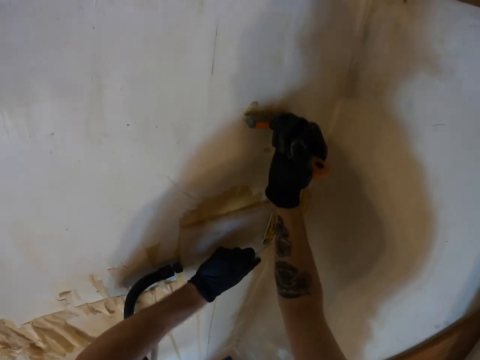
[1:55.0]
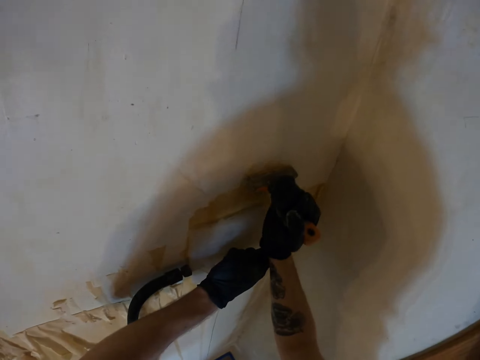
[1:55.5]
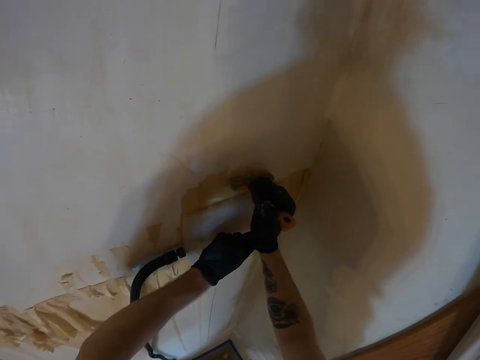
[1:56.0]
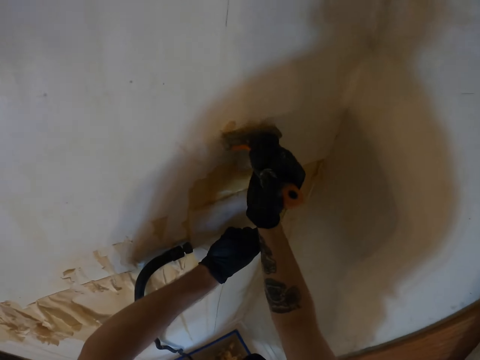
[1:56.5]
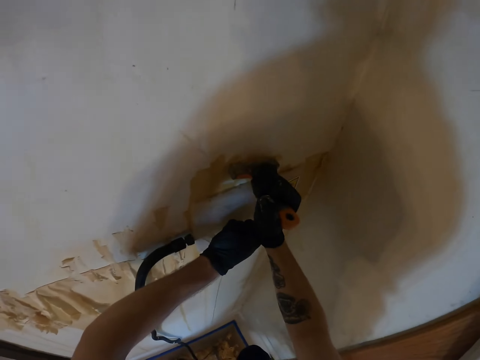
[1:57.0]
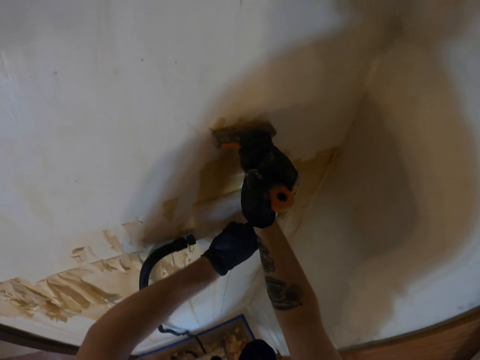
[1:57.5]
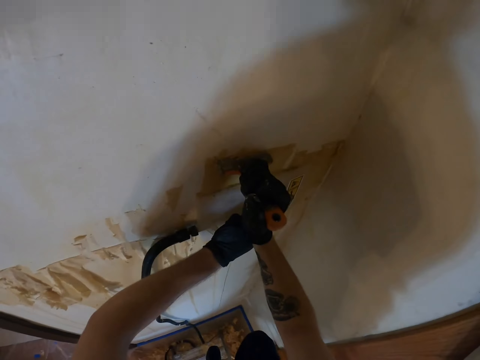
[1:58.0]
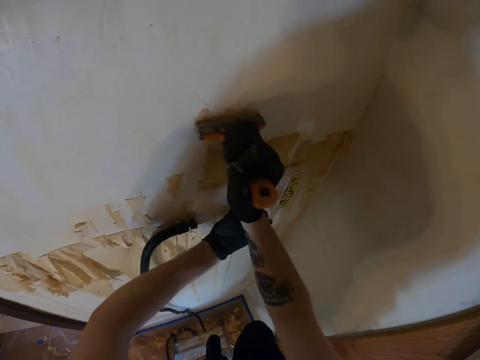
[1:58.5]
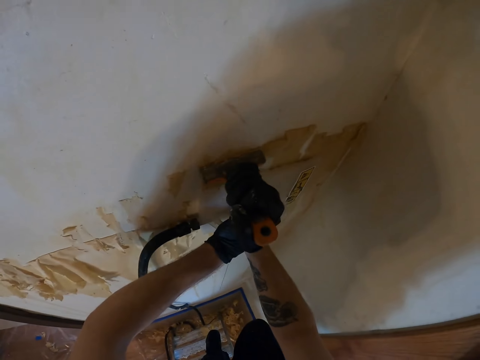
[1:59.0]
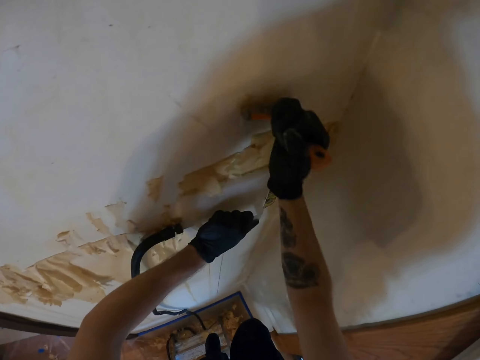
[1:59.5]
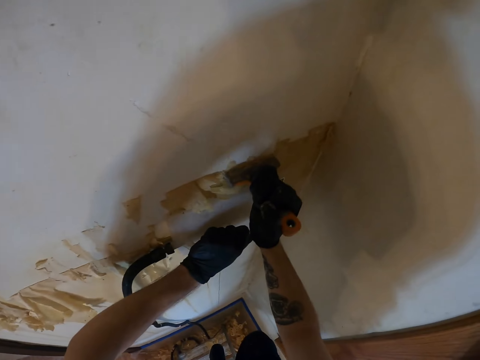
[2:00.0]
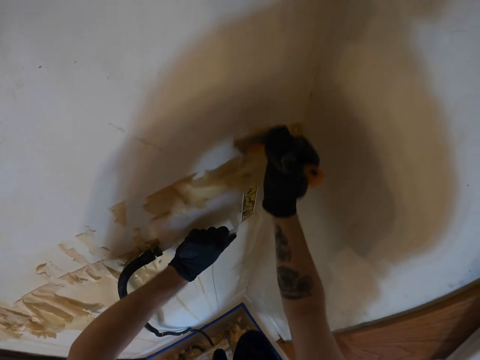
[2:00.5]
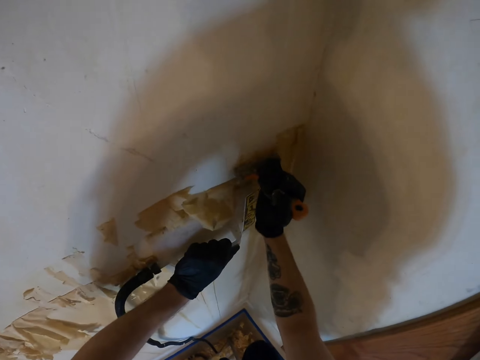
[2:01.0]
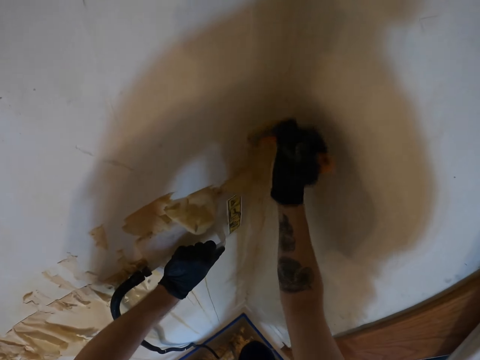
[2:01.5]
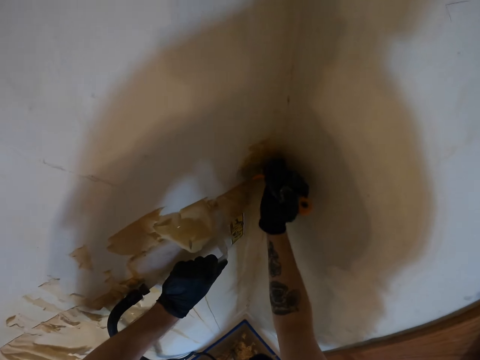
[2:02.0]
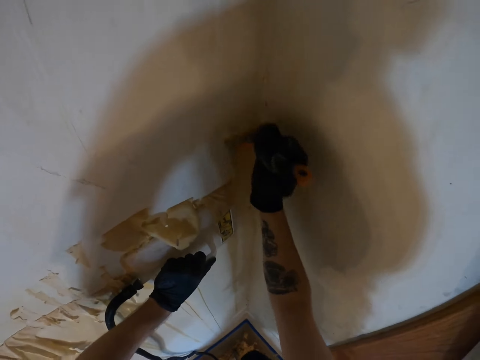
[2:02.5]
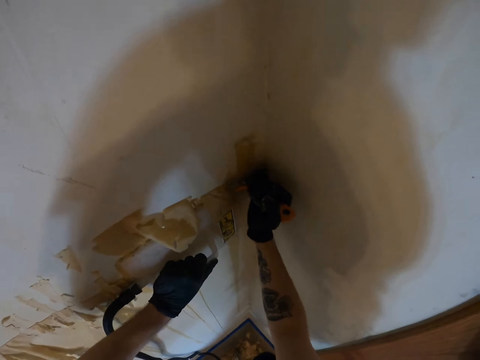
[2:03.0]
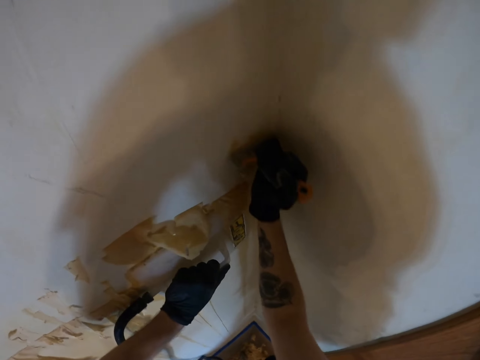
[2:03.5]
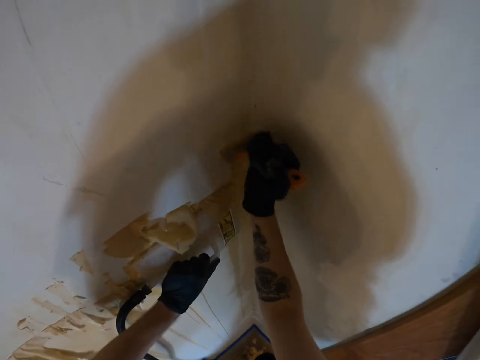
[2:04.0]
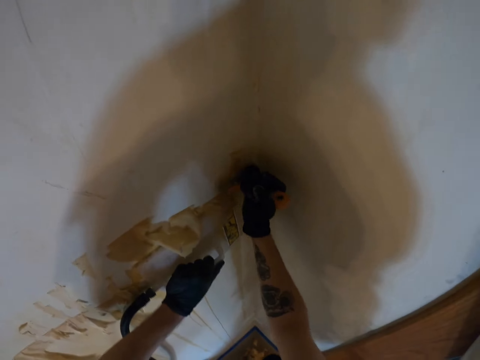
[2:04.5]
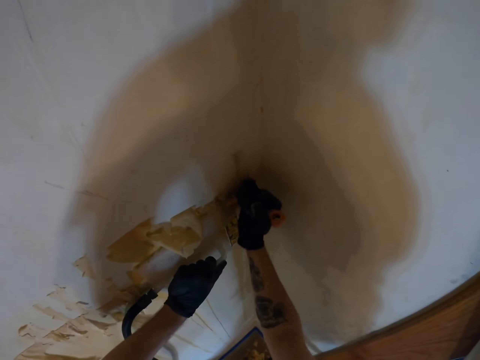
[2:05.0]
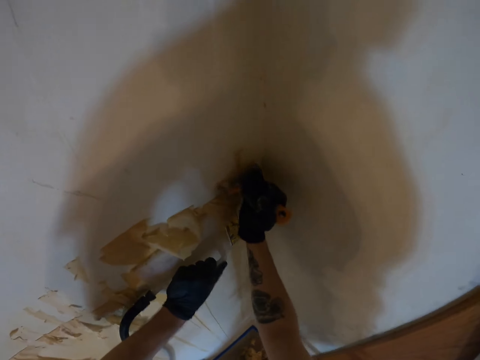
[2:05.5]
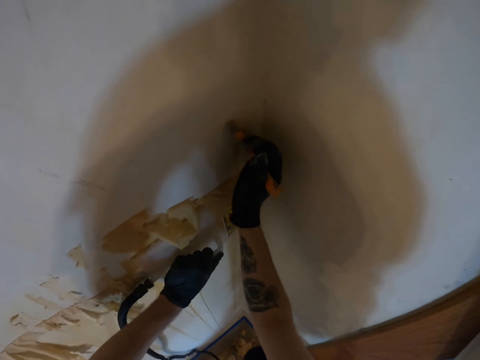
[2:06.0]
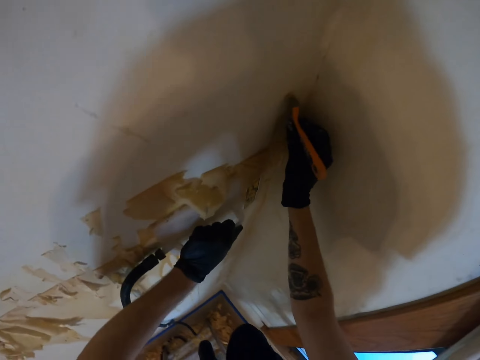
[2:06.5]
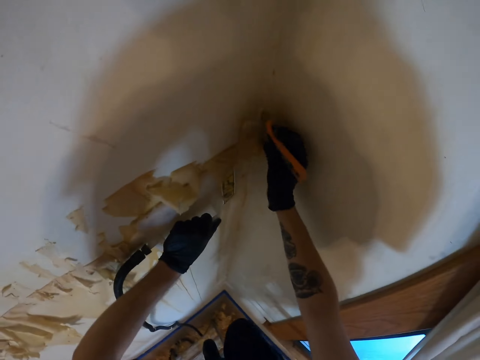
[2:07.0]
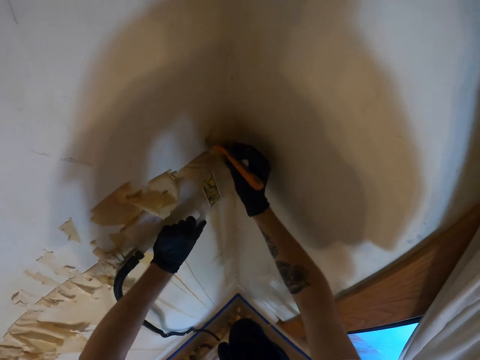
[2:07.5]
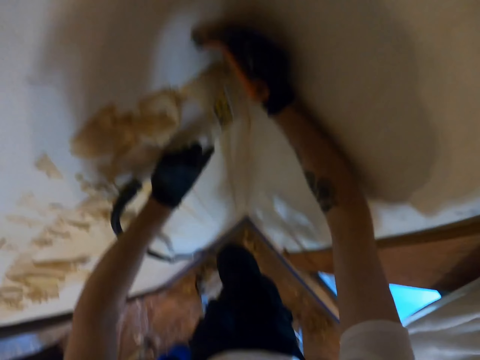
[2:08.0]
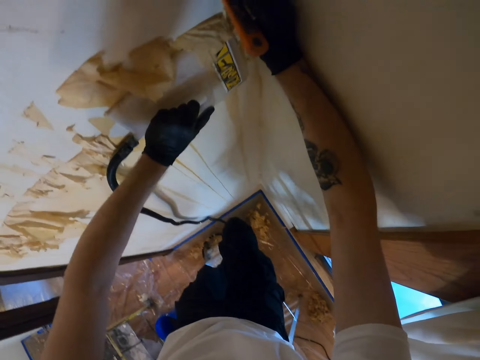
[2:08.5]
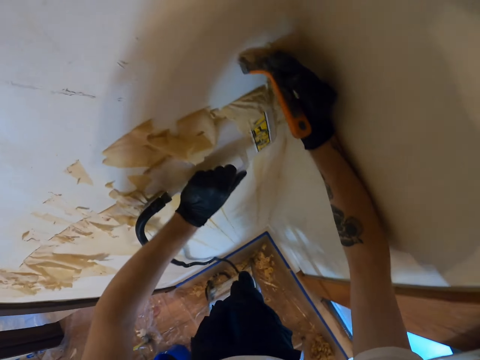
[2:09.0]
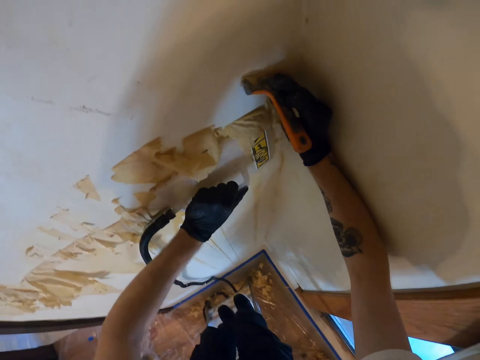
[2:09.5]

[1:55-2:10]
The camera wearer scrubs the wallpaper with the scraper. They remove something from the wall.

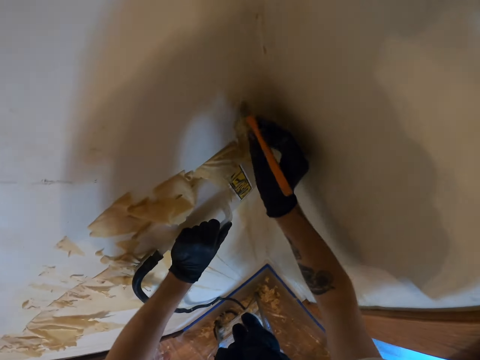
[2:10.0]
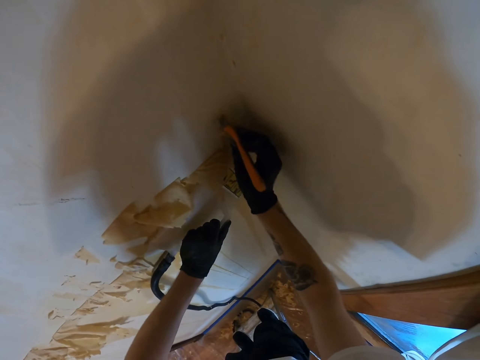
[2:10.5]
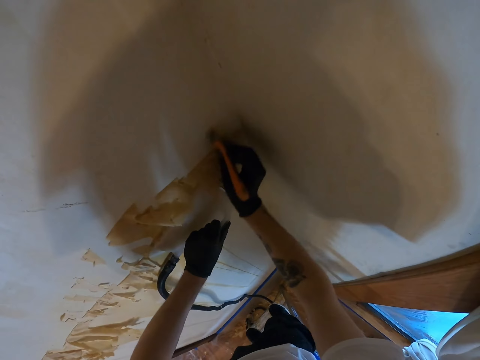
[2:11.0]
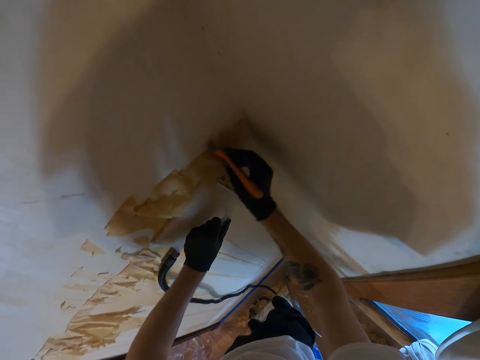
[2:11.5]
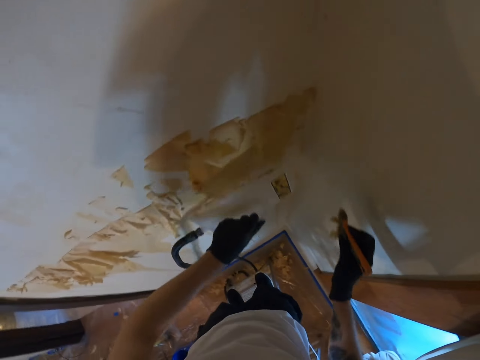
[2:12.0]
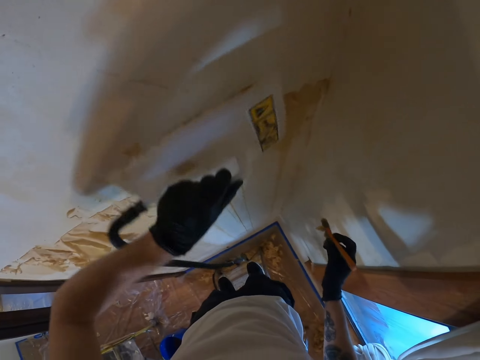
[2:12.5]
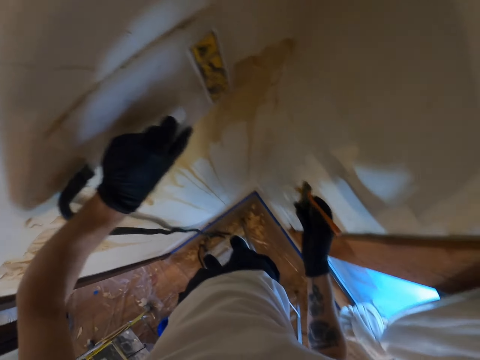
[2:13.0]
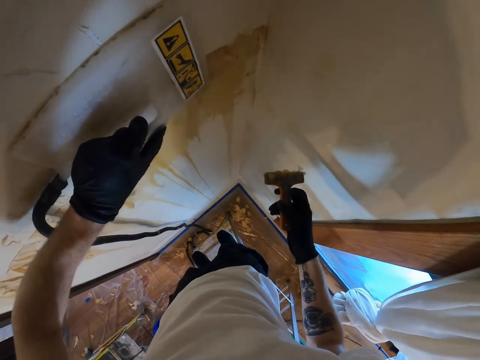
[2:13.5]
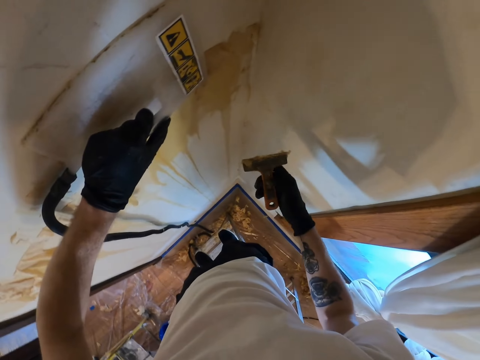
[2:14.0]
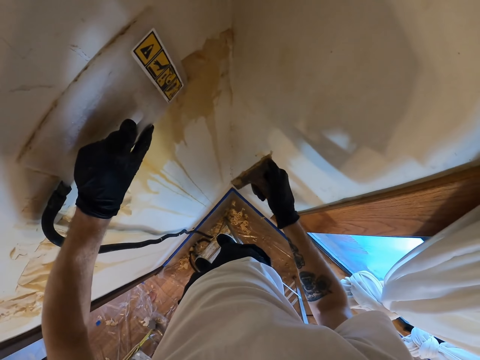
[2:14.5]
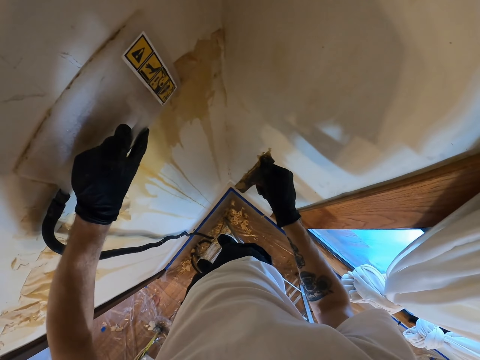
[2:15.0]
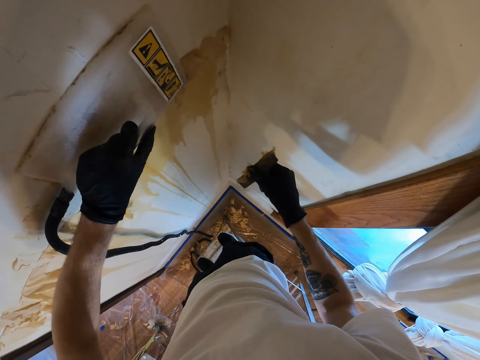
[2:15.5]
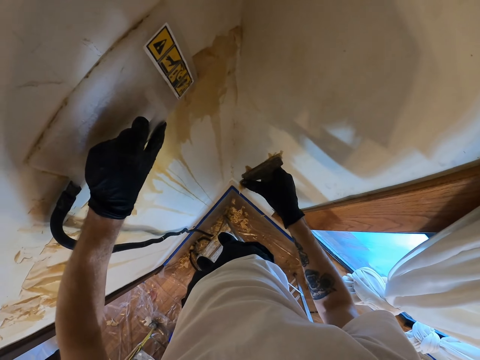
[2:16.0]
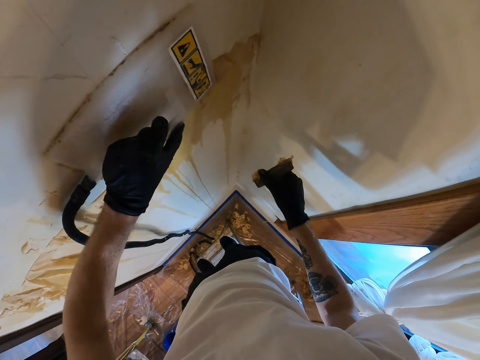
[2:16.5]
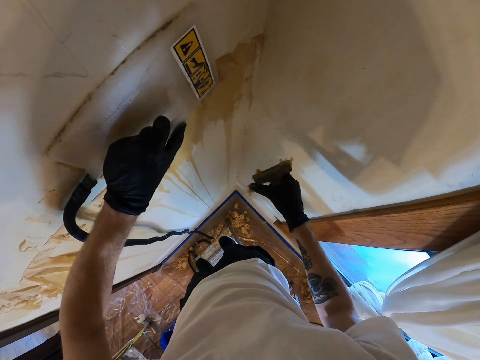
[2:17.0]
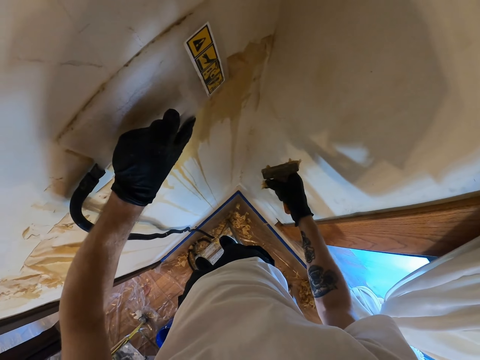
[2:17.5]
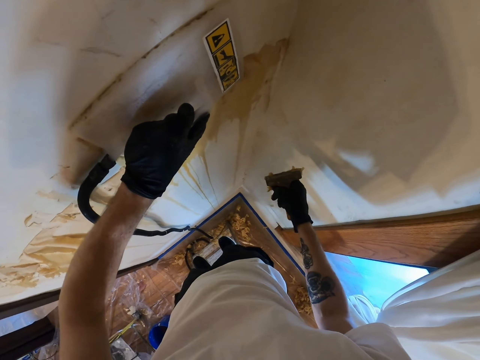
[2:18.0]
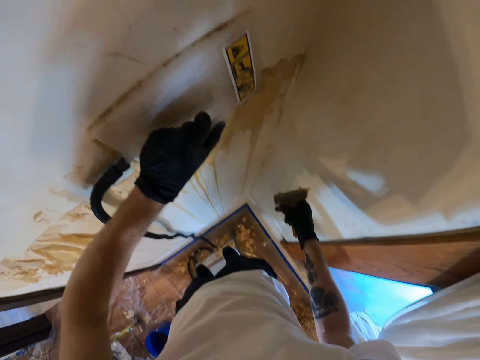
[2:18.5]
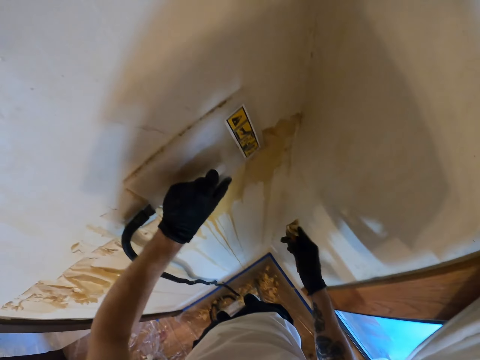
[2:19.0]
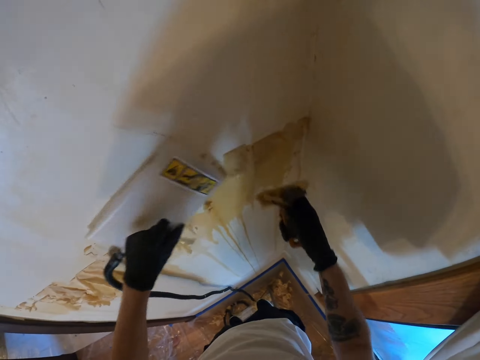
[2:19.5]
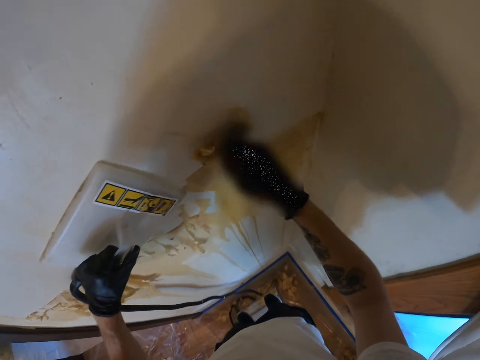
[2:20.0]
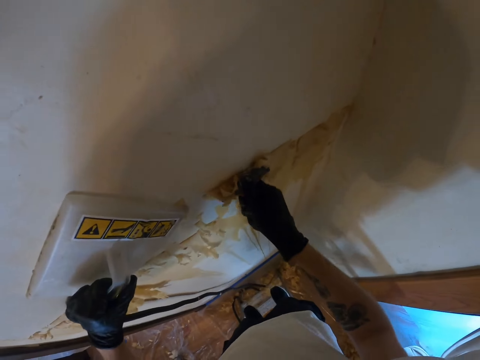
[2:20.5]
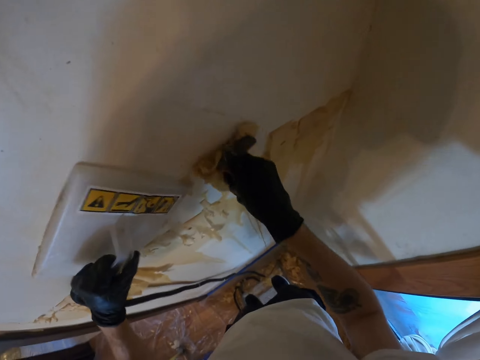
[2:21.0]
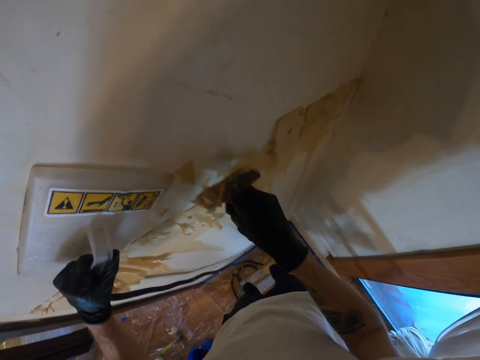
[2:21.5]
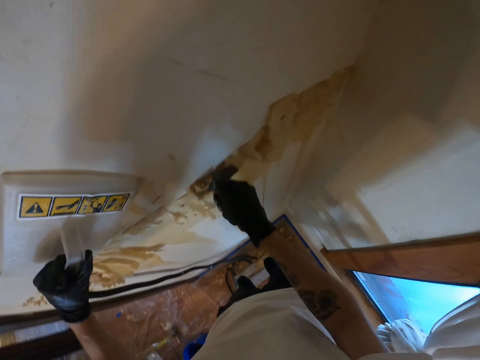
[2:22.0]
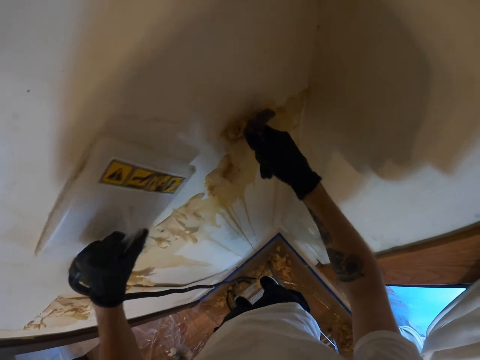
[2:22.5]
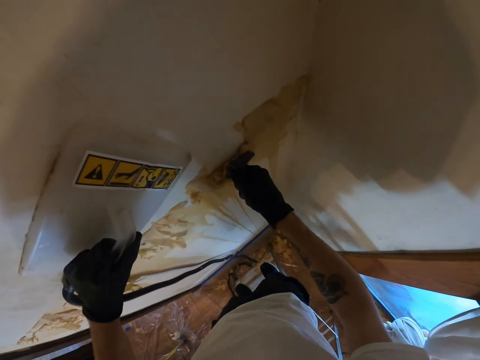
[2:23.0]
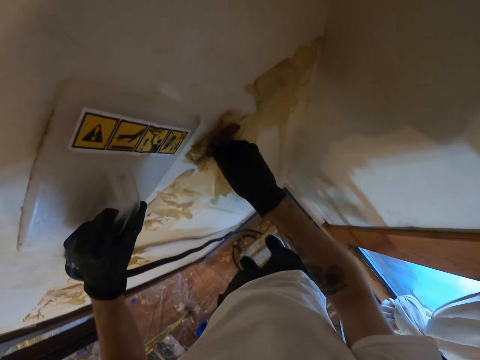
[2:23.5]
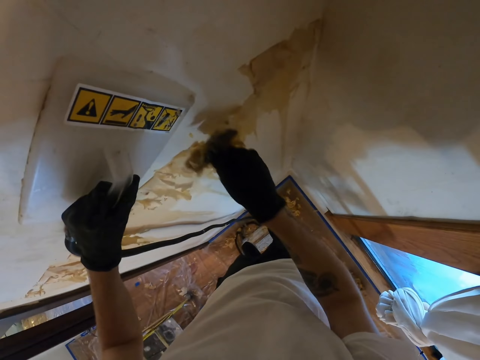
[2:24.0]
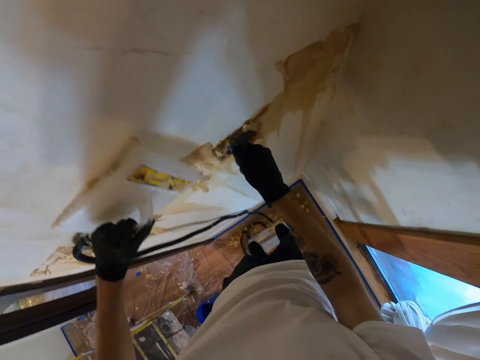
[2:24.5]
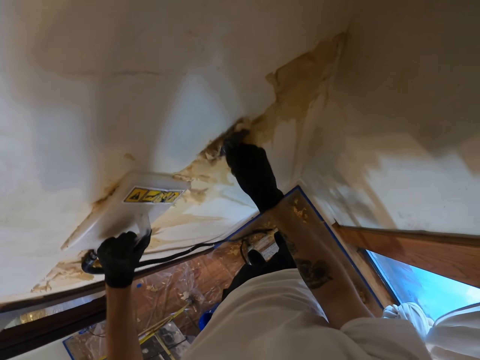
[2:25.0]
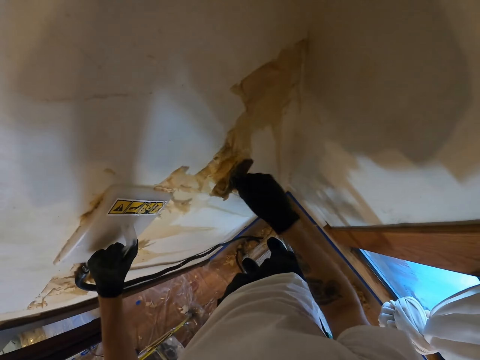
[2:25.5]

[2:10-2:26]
The camera wearer puts the wallpaper remover on the wallpaper. They wipe the scraper with the finger. They scrub the wallpaper with the scraper.
